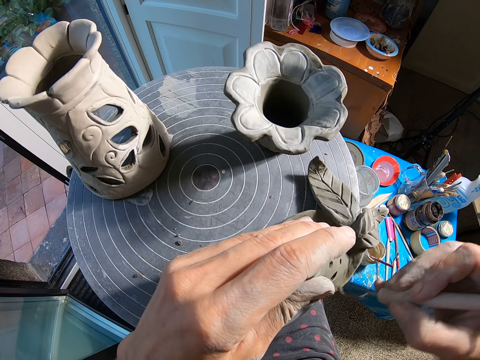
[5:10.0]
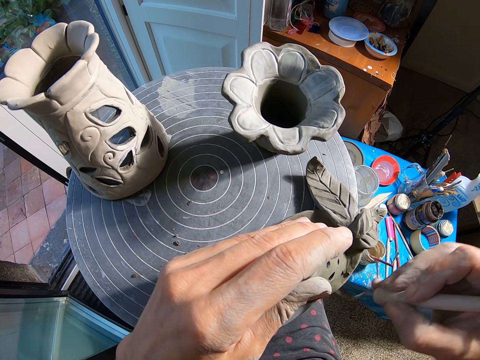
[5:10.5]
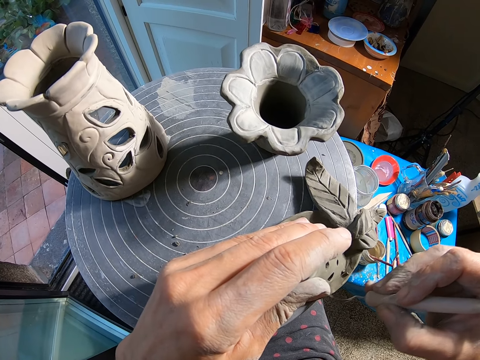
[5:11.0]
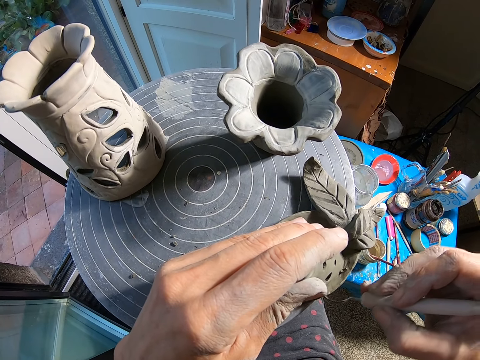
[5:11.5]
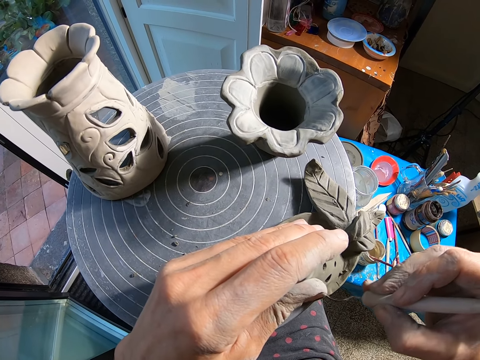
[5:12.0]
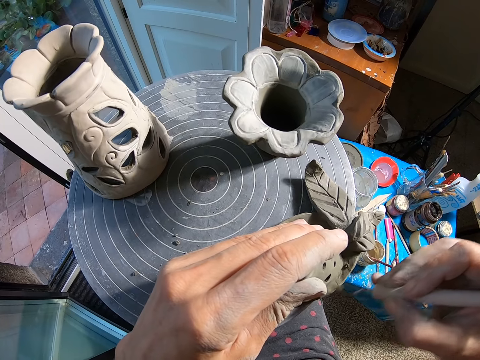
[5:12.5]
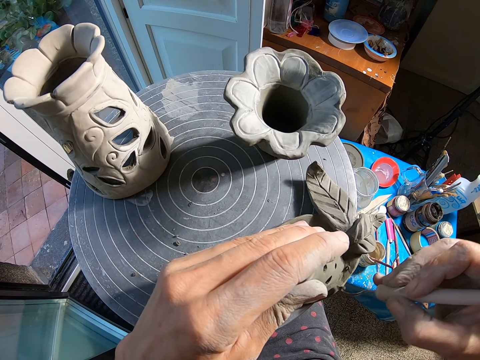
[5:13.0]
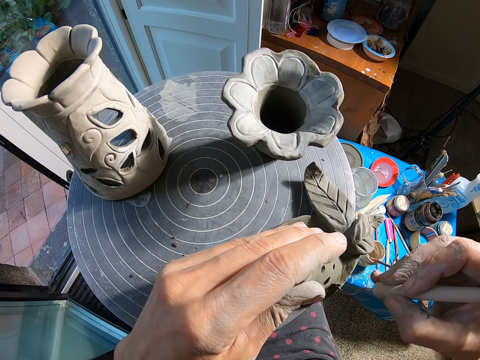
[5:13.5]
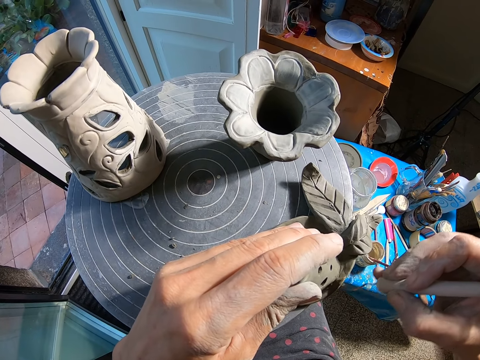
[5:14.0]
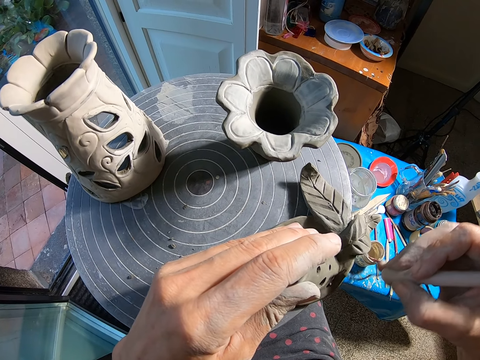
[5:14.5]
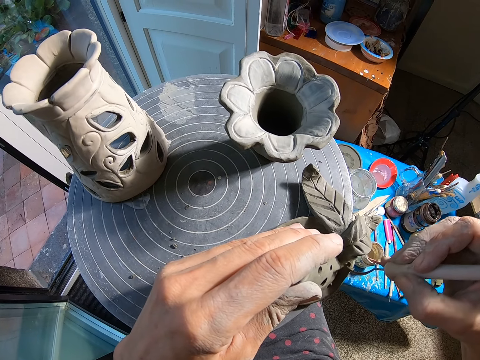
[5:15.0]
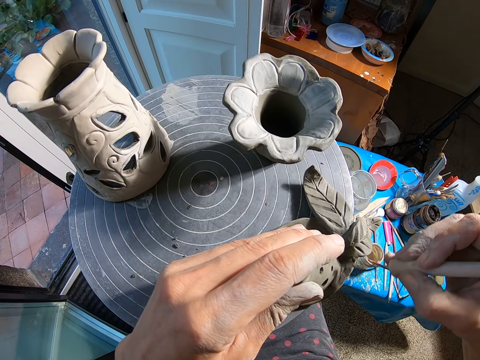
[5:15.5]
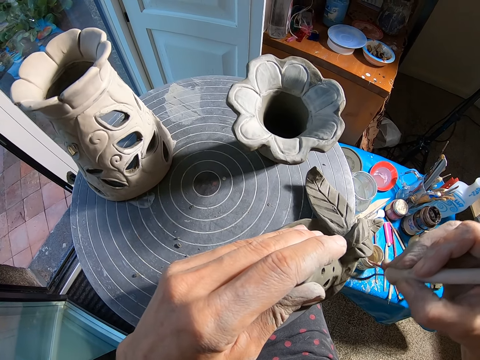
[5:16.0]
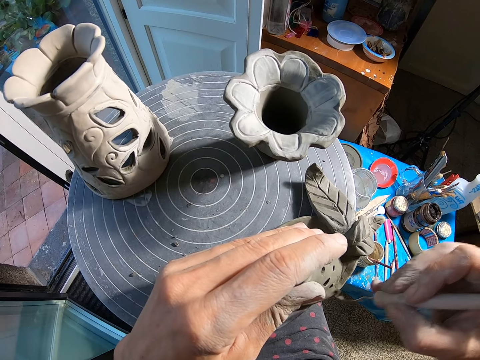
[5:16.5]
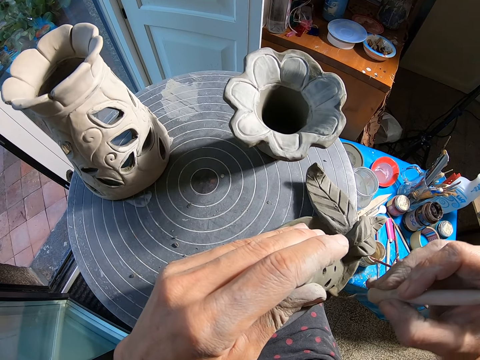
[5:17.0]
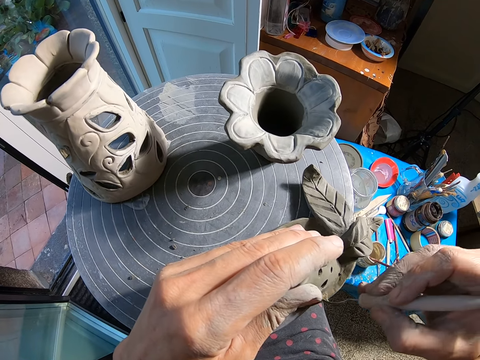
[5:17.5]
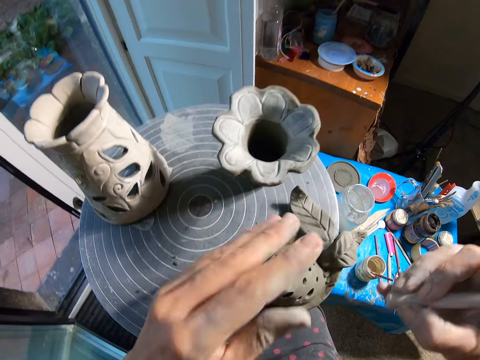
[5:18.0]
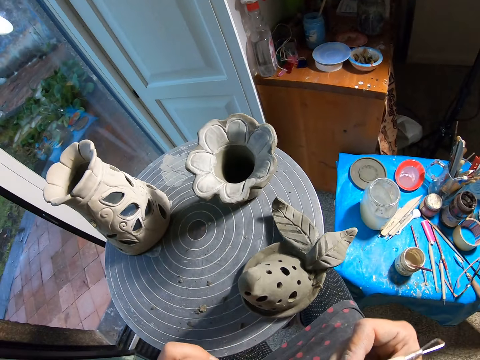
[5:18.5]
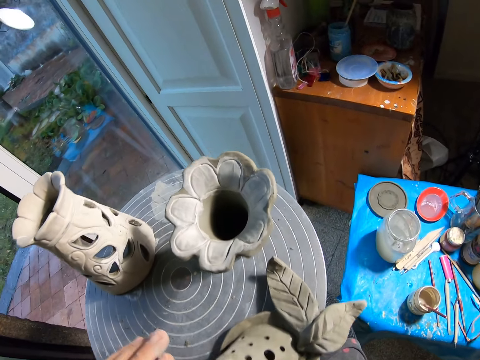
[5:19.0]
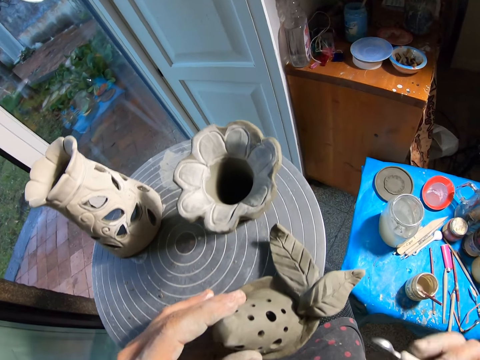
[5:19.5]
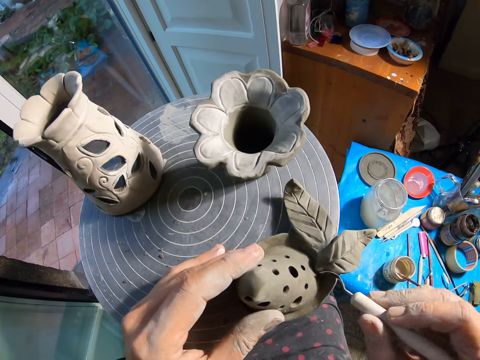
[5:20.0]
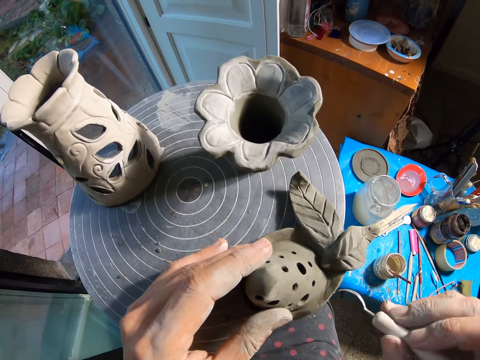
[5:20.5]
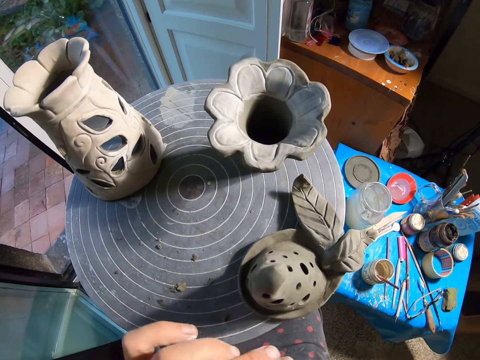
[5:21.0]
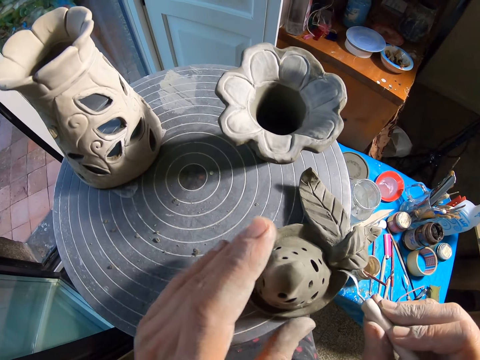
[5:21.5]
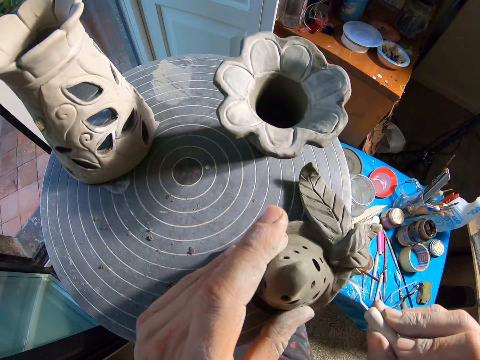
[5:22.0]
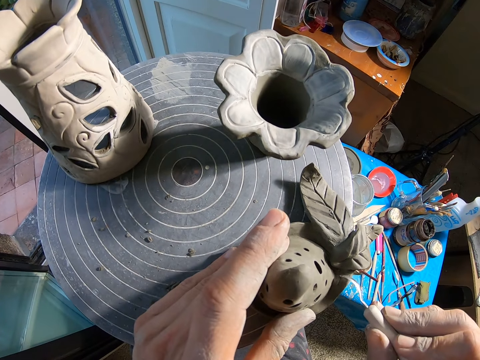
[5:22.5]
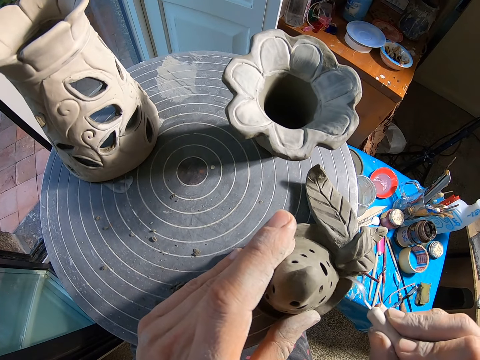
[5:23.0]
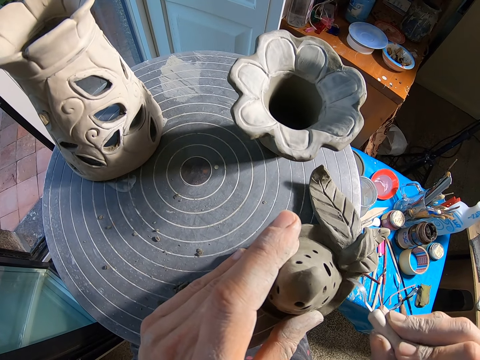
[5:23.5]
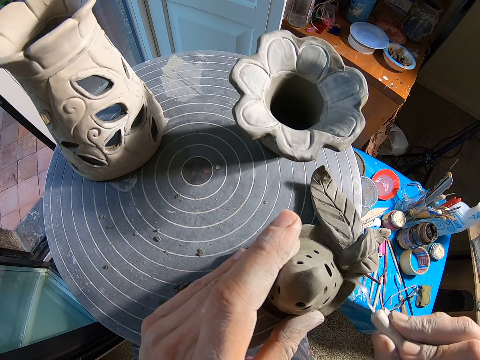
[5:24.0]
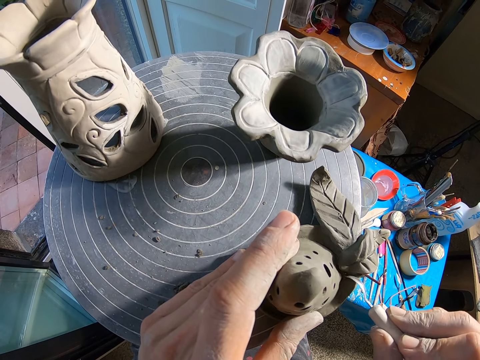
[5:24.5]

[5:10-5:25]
The camera wearer cleans the scraper in her right hand with her left hand. She blows air on the ceramicware with her mouth. She scrapes the ceramicware with the scraper in her right hand. She cleans the scraper in her right hand with her left hand. She scrapes the ceramicware with the scraper in her right hand.

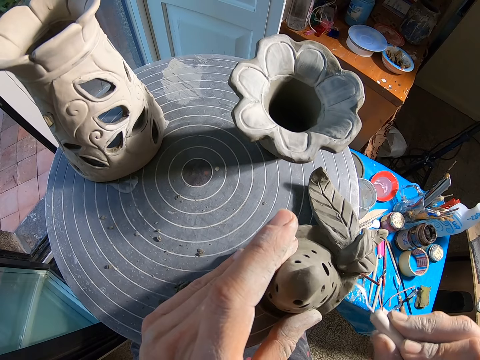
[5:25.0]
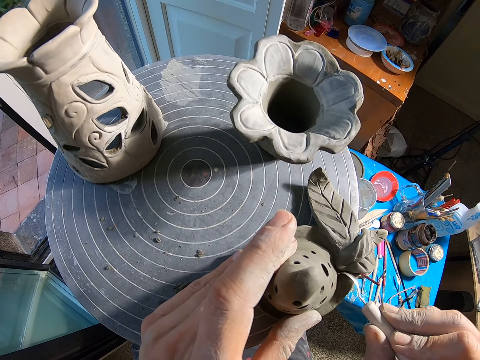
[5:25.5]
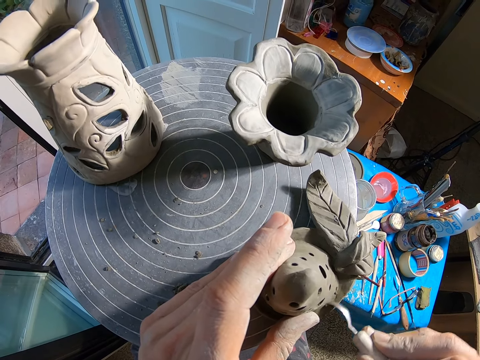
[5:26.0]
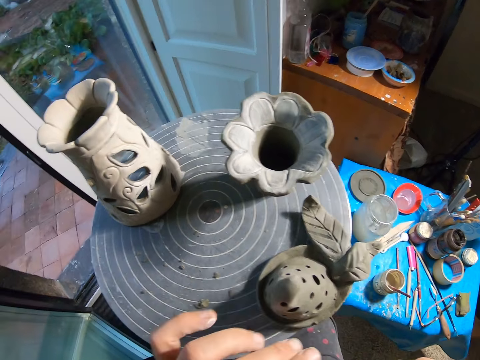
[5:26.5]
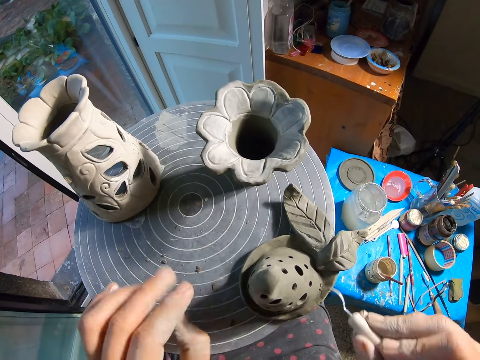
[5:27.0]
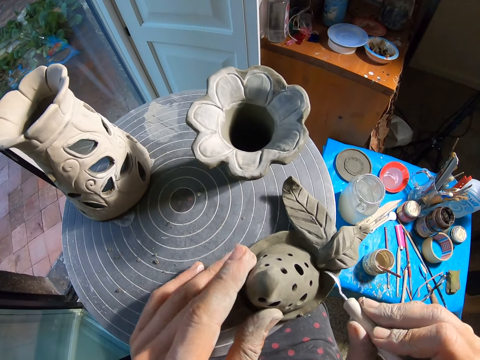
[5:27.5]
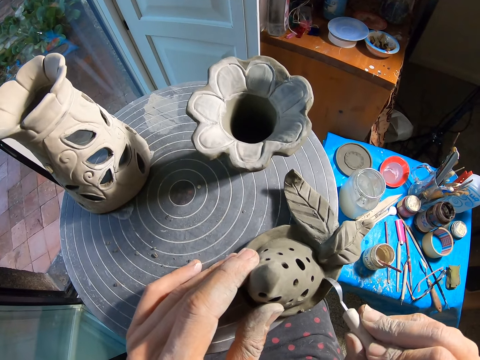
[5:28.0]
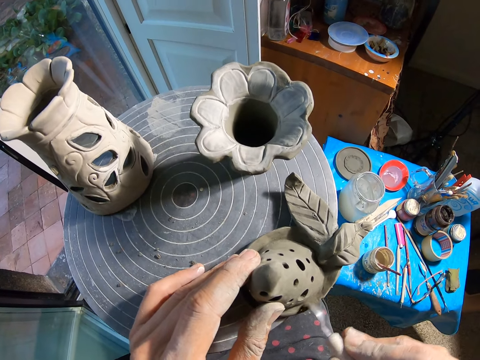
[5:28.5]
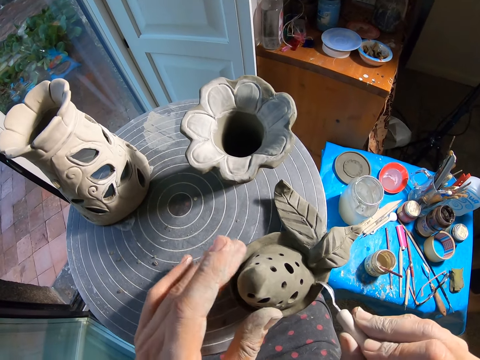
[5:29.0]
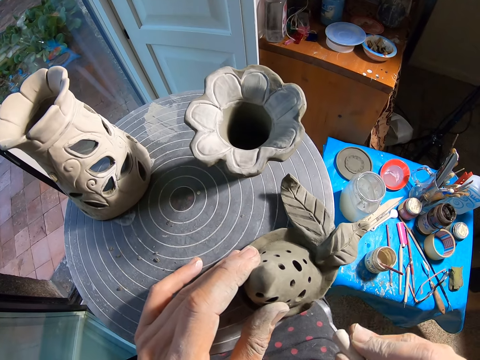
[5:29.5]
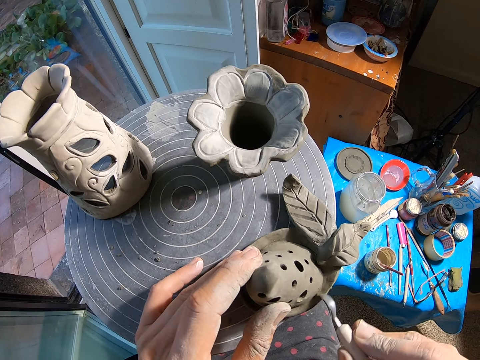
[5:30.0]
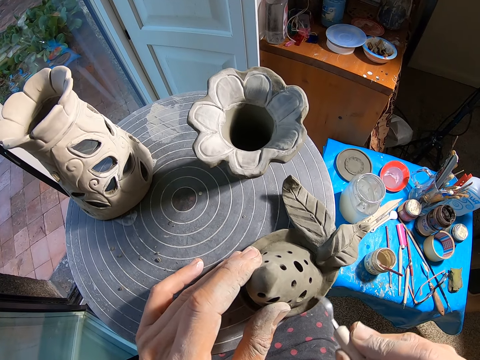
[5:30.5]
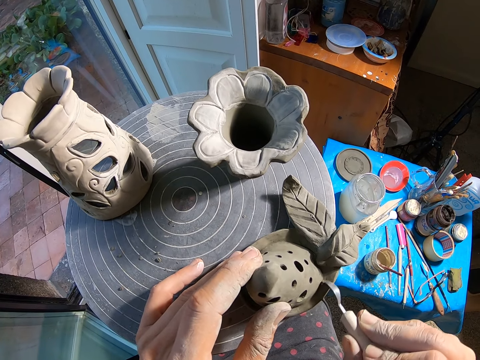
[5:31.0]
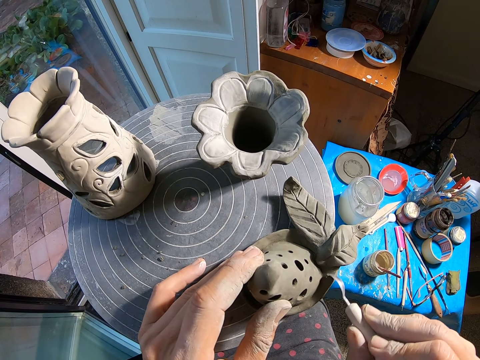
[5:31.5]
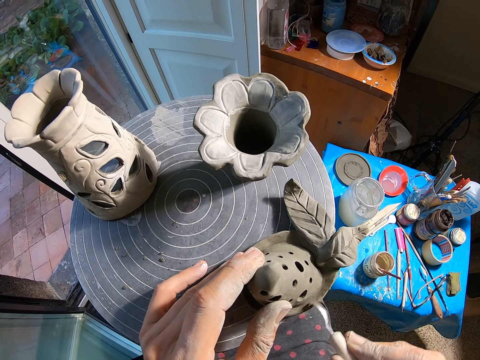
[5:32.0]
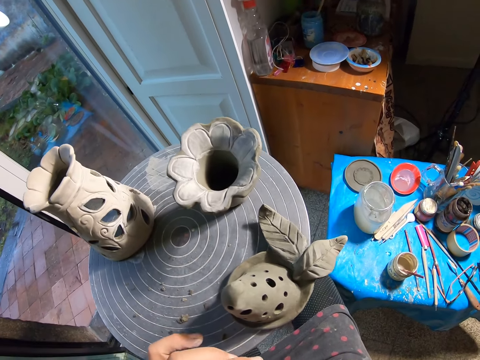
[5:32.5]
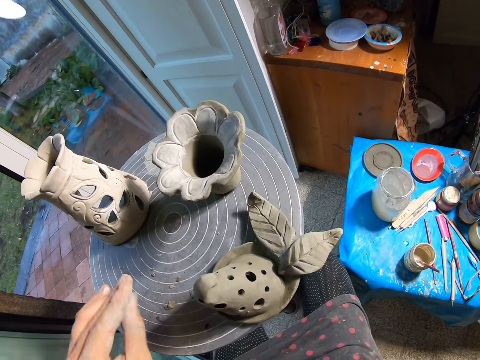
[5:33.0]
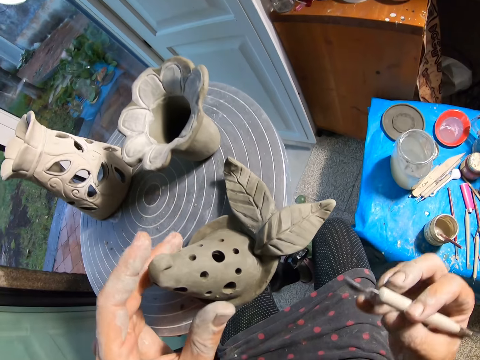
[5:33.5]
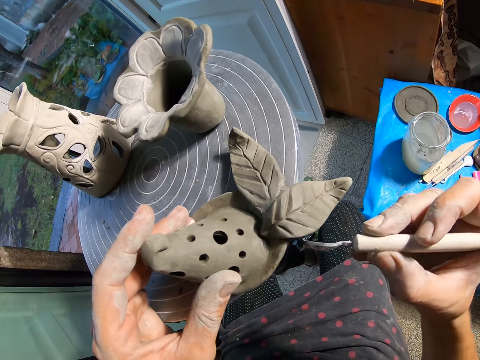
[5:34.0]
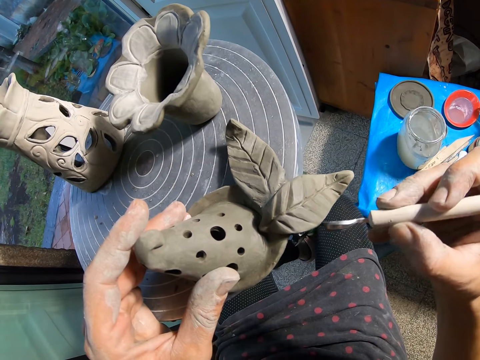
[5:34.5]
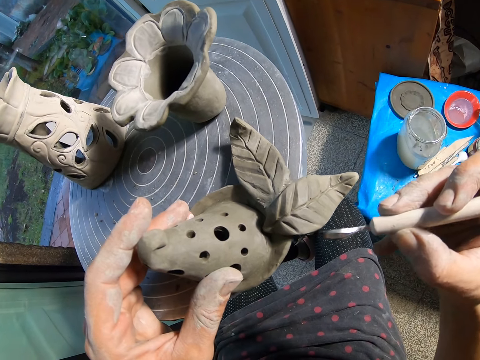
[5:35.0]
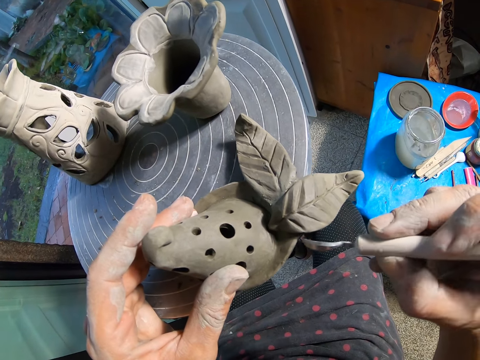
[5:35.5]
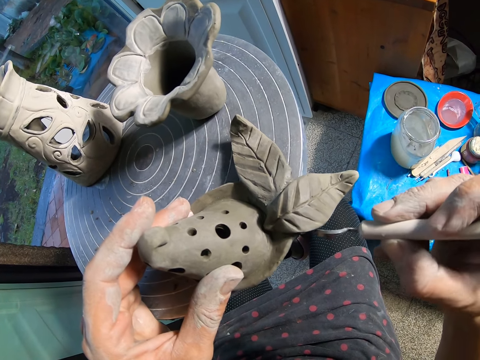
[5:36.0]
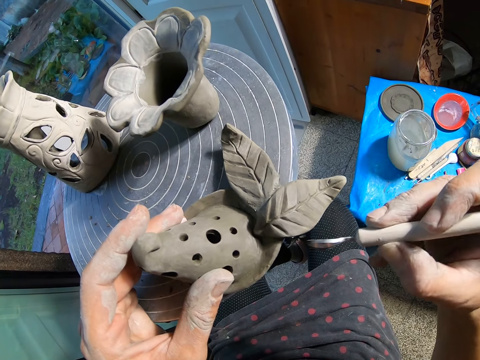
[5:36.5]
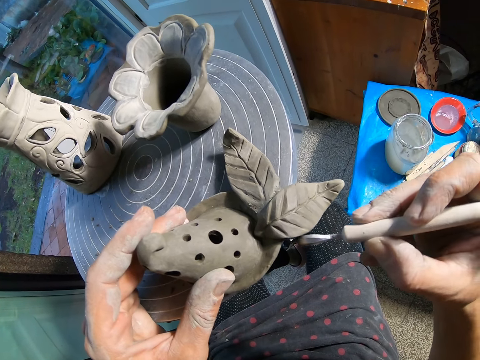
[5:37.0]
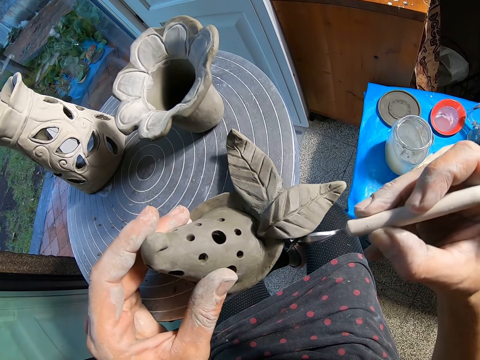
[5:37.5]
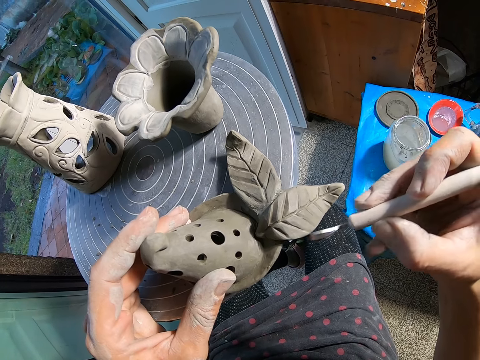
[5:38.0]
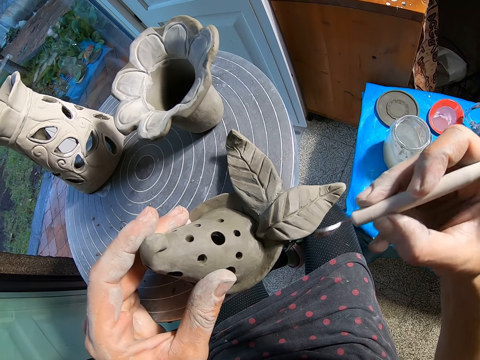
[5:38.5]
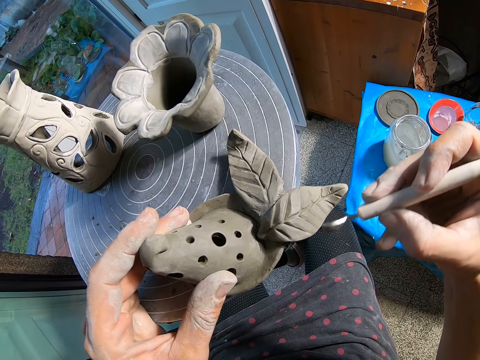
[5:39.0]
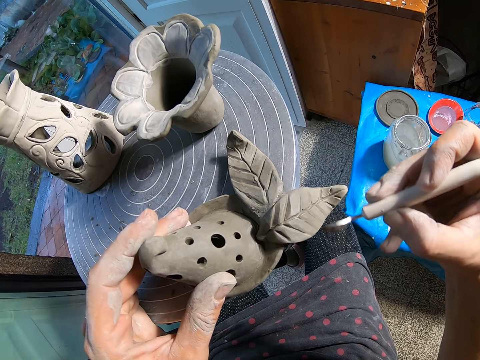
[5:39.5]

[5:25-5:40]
The camera wearer cleans the scraper in her right hand with her left hand. She scrapes the ceramicware with the scraper in her right hand. She cleans the scraper in her right hand with her left hand. She scrapes the ceramicware with the scraper in her right hand.
